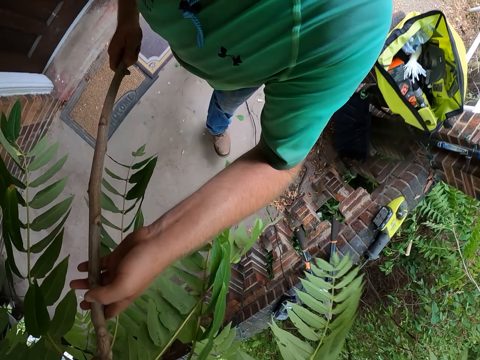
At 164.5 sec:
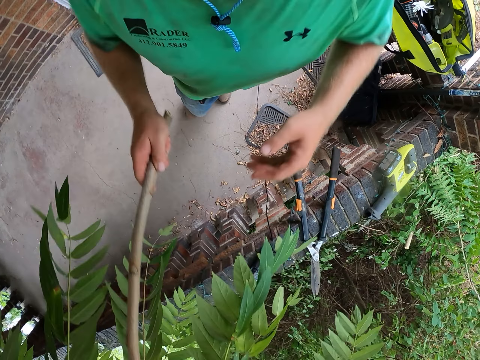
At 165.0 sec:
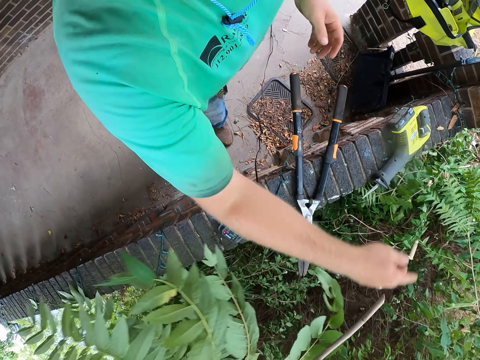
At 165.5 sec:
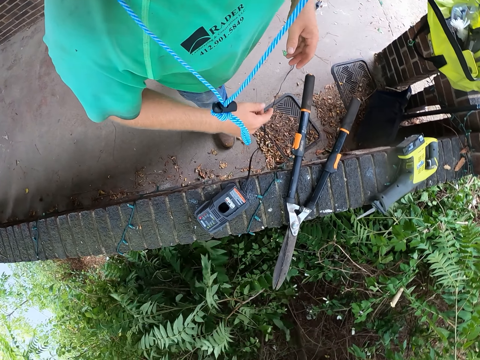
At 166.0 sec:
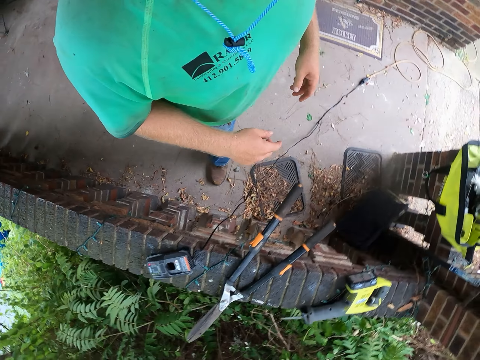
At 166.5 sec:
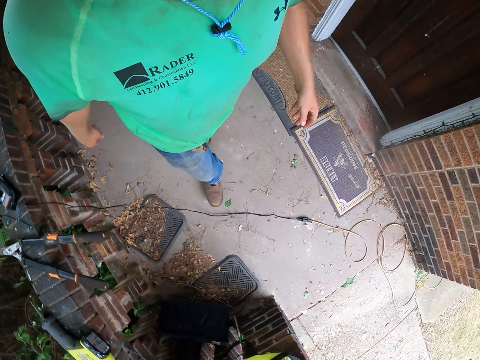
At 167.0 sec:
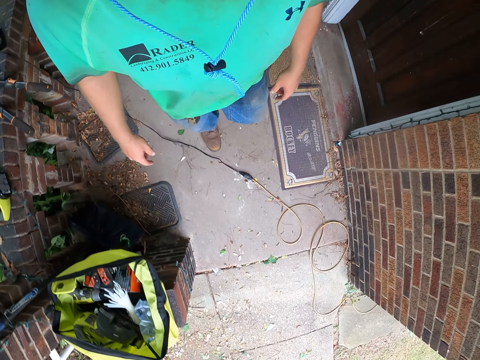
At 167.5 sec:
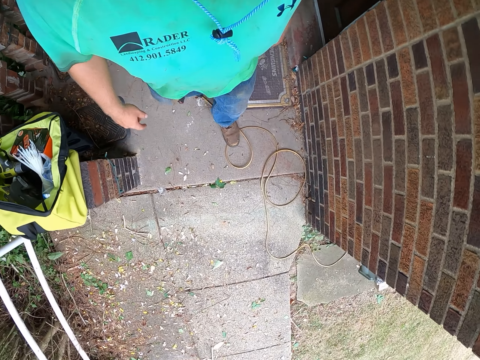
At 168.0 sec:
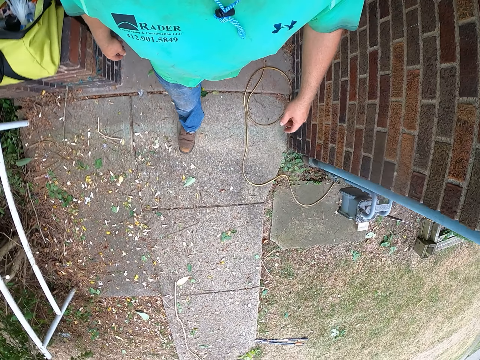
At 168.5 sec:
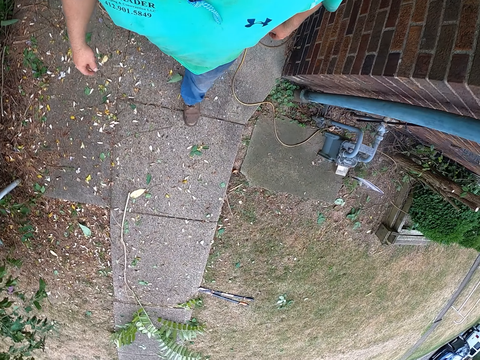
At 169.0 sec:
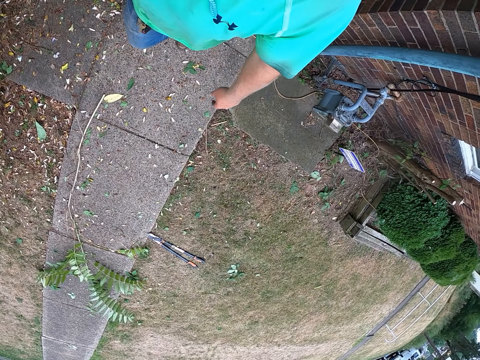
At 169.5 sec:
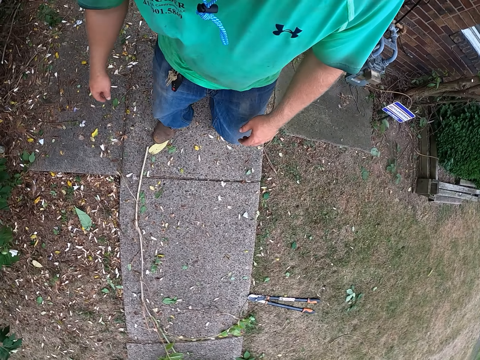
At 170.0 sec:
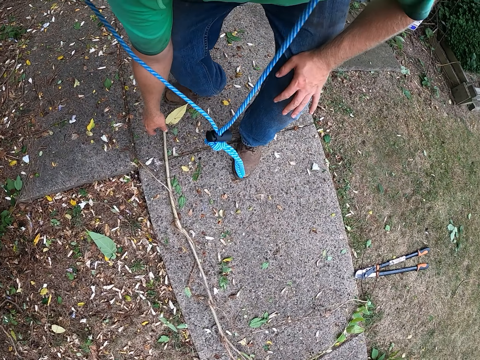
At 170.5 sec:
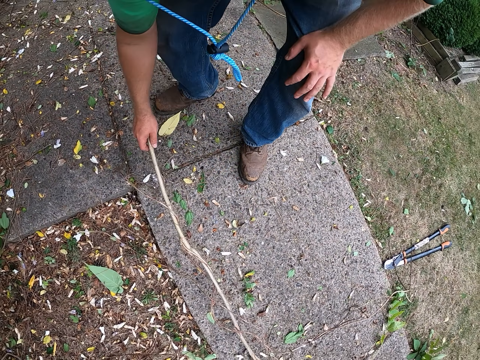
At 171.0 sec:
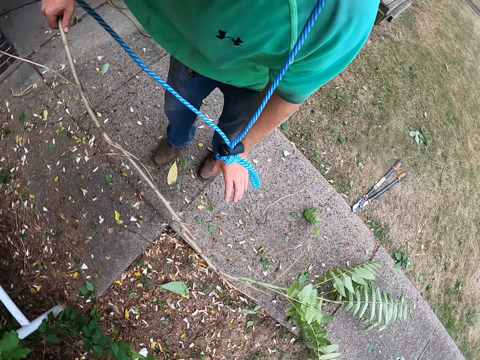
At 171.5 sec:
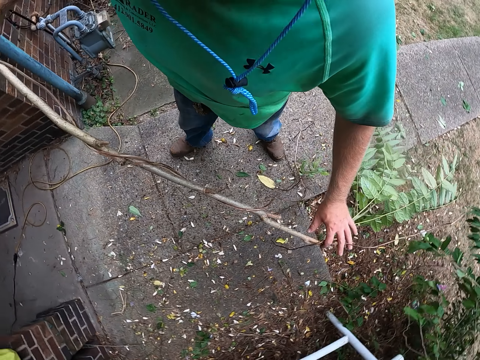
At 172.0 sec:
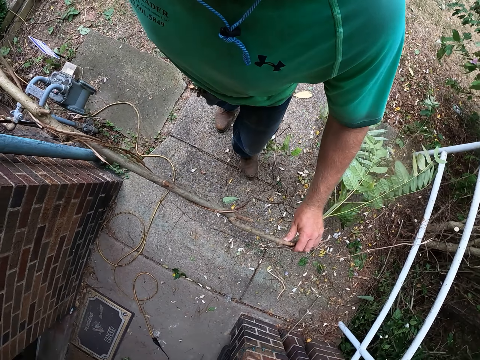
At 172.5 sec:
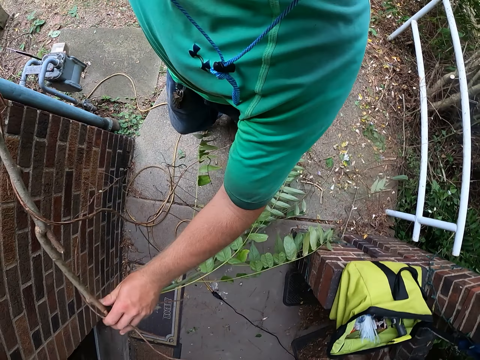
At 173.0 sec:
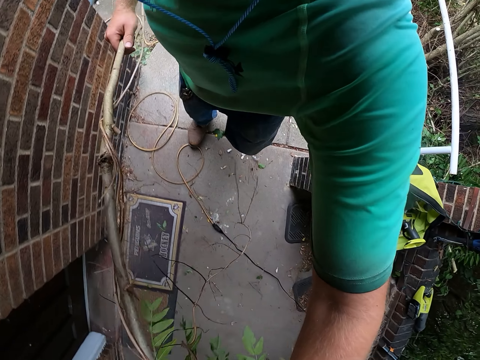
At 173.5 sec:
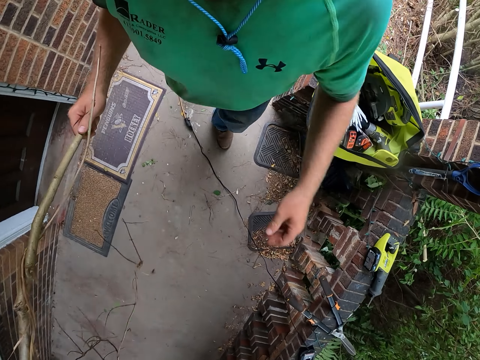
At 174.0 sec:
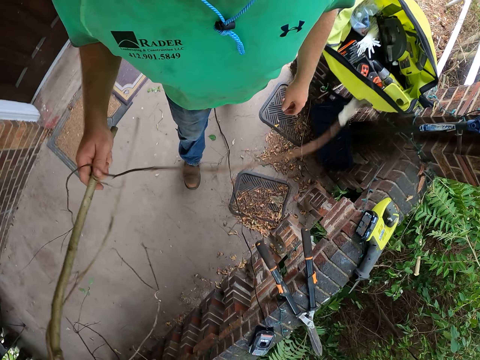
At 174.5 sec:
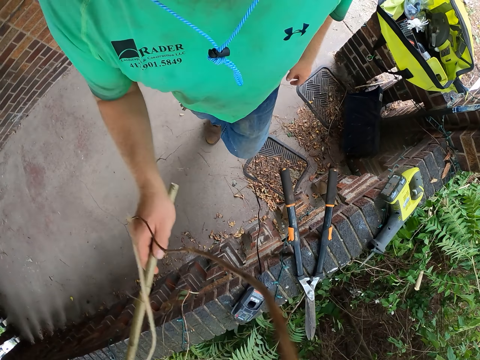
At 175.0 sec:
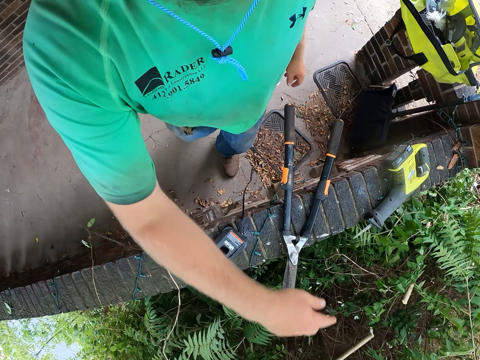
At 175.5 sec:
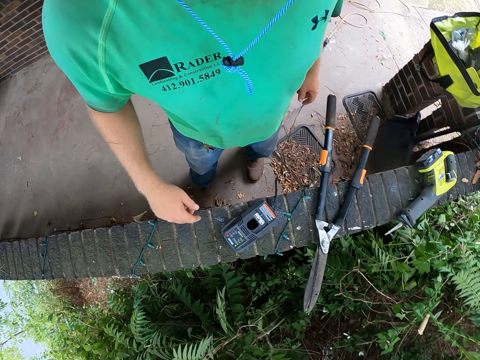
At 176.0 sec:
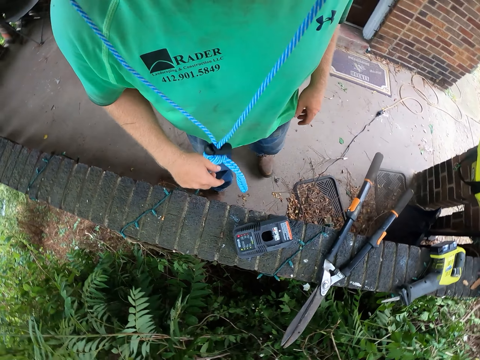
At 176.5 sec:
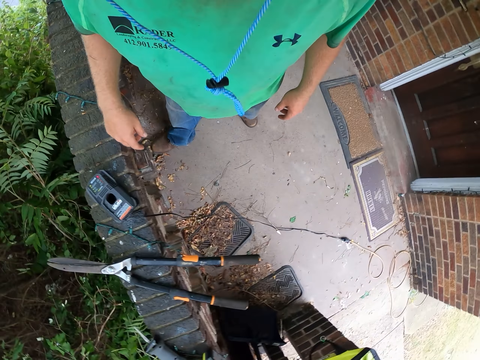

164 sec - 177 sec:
The camera wearer walks outside with flower branches. He throws the trimmed branch on the ground with his right hand. He walks outside. He picks a trimmed branch or tree branch from the ground with his right hand. He carries the trimmed branch with his hands. He walks outside with the flower branches. He throws the trimmed branch on the ground with his right hand.

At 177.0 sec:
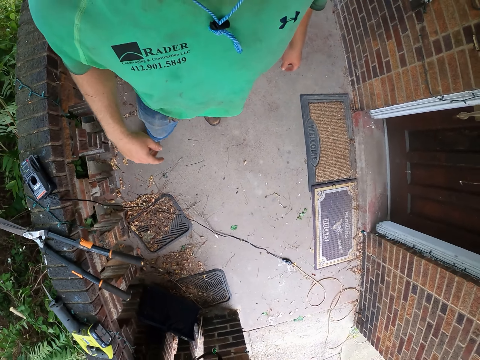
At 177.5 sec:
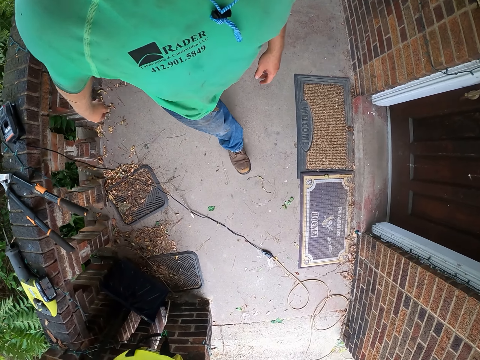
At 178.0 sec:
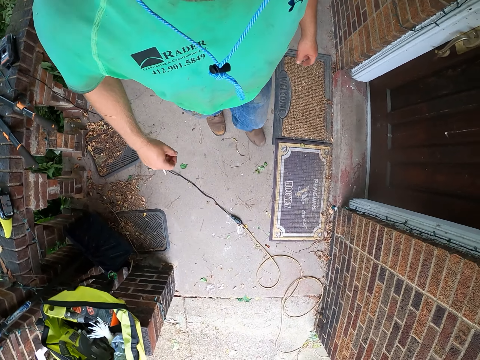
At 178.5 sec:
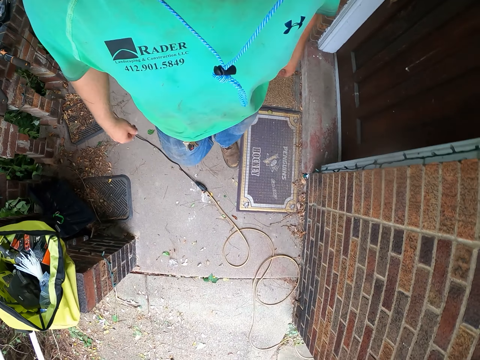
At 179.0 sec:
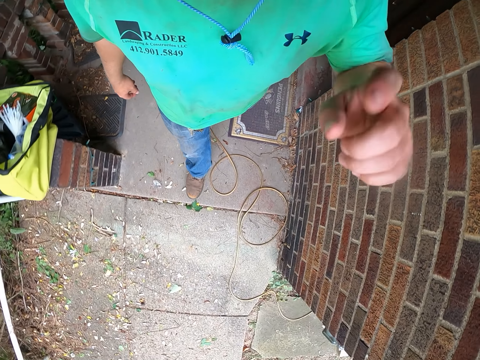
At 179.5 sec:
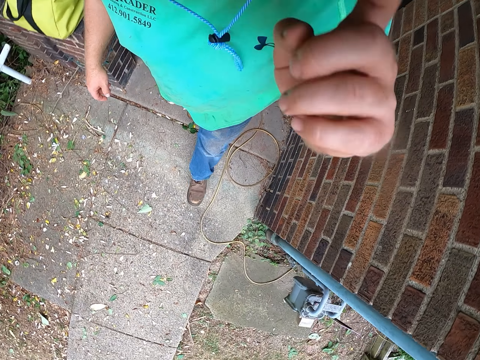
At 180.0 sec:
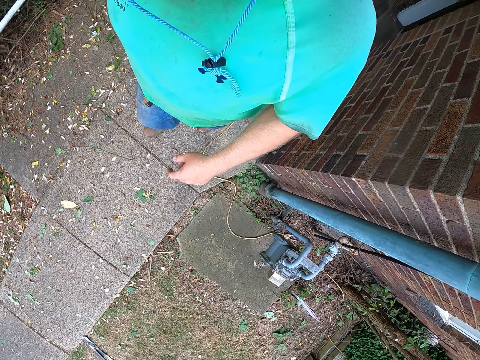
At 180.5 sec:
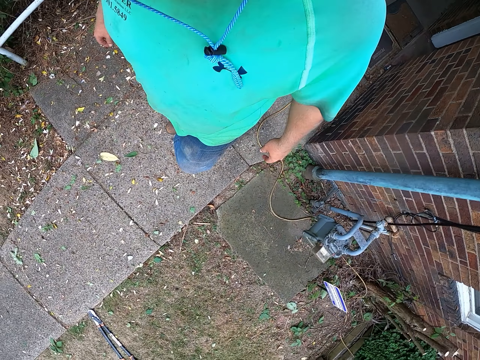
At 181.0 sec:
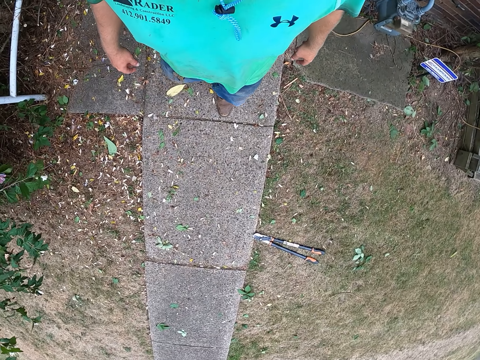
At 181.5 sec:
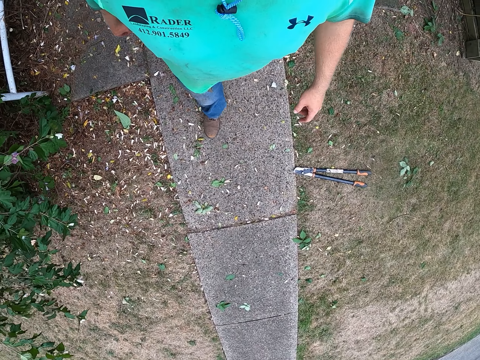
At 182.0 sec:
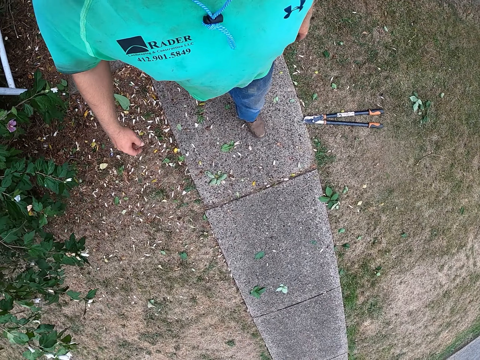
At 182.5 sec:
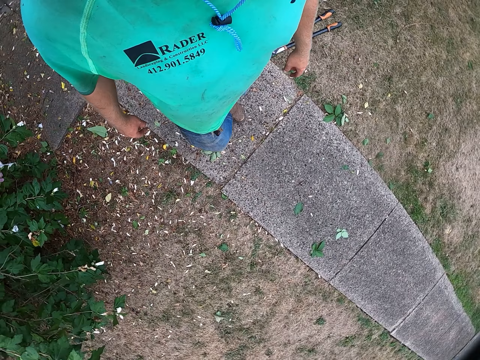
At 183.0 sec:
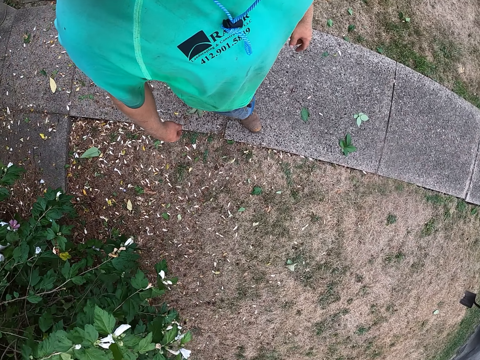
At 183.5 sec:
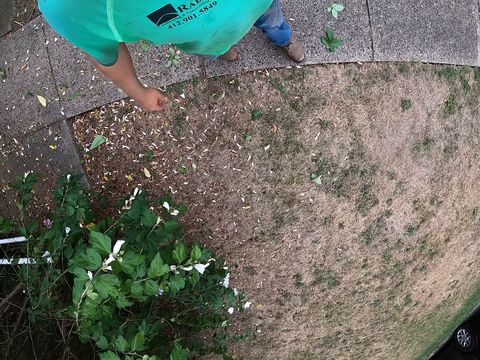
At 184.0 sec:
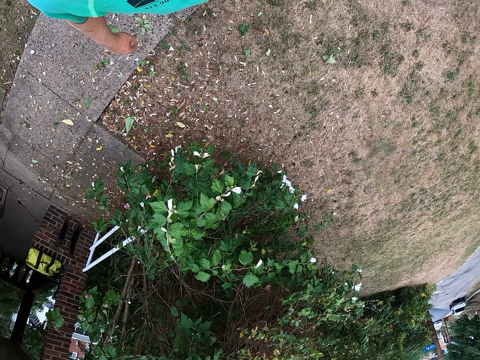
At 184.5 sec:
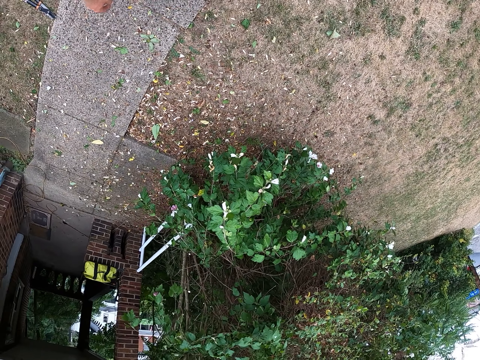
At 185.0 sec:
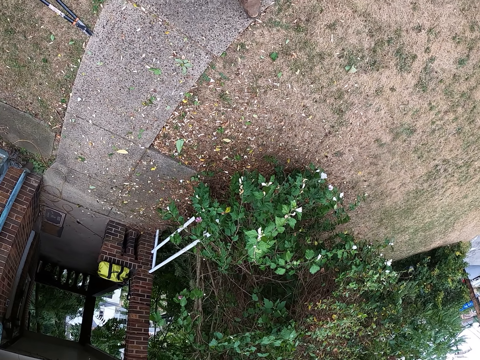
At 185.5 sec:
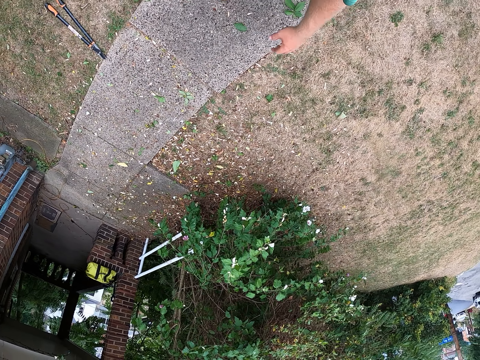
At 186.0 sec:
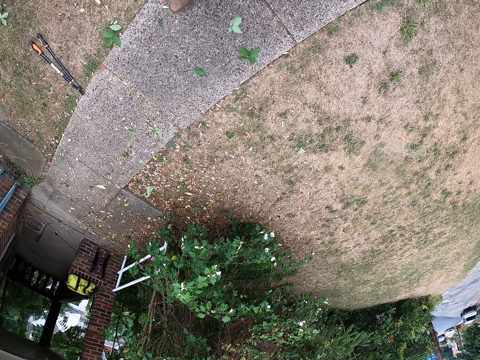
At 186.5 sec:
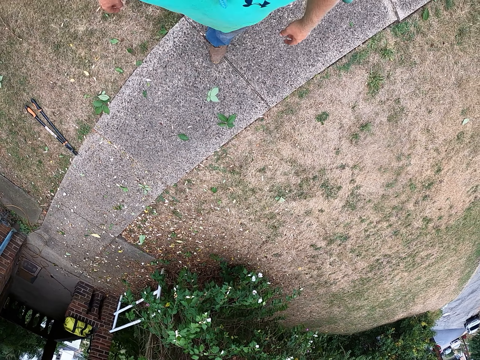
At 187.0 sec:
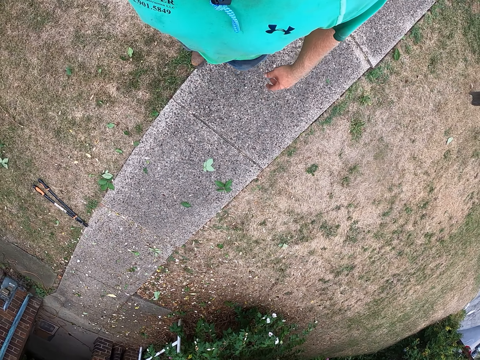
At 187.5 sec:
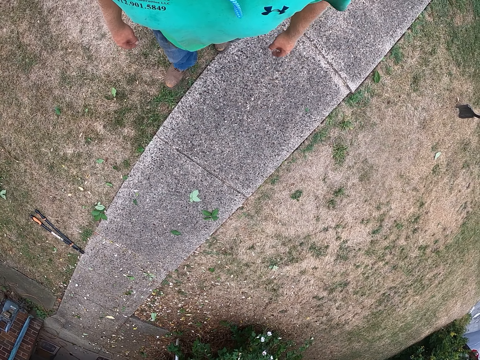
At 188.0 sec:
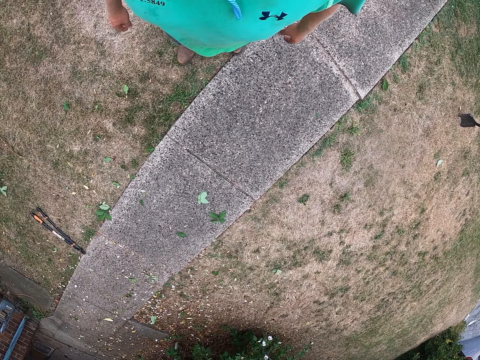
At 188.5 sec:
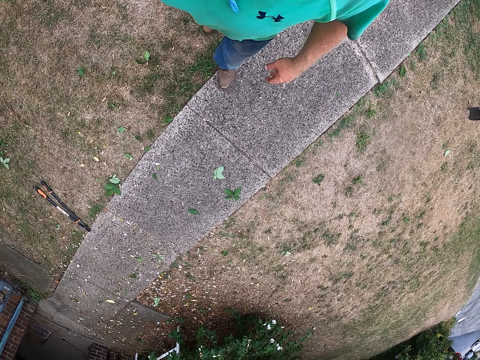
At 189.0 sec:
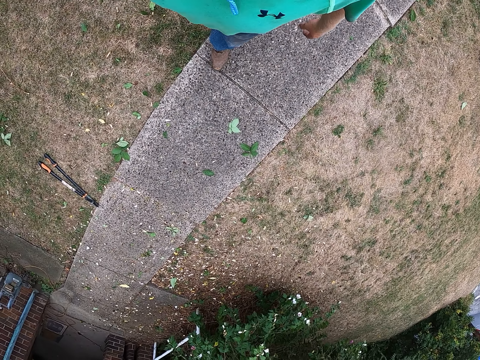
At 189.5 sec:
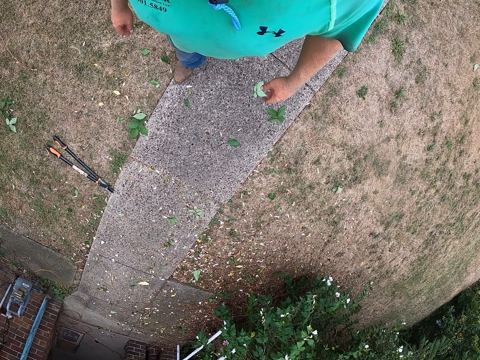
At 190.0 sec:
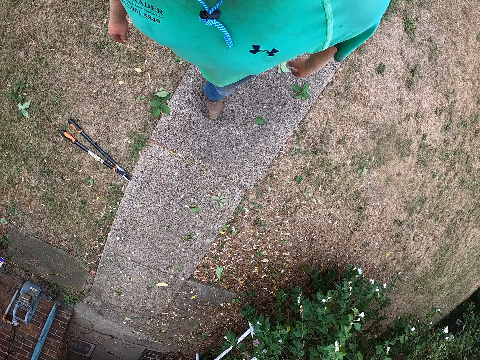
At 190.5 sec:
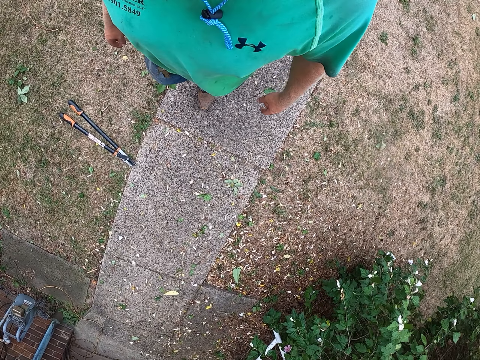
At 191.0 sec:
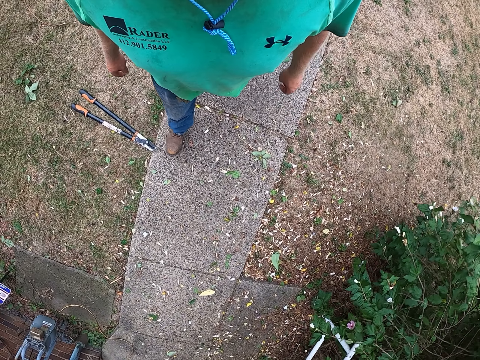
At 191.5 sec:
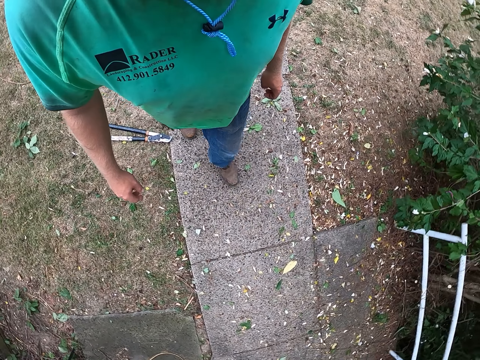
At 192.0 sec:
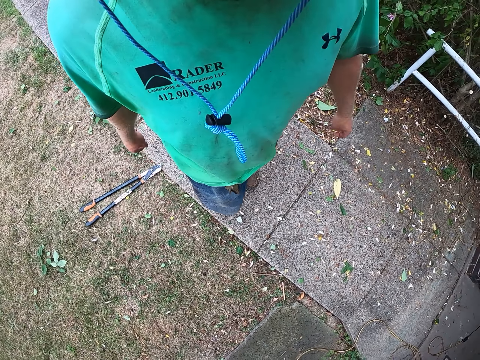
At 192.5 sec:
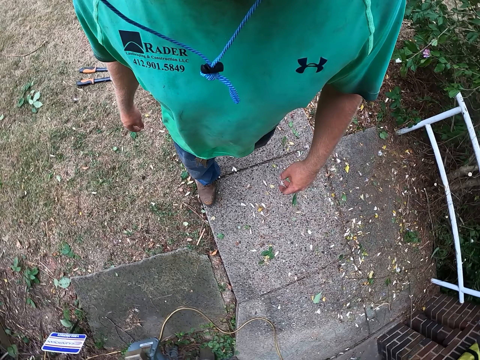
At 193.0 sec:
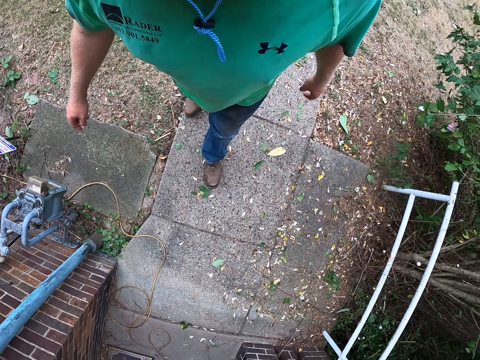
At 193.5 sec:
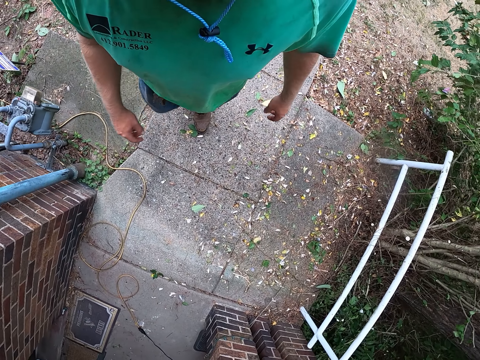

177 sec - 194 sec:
The camera wearer walks outside. He touches his face with his left hand. He walks outside.
